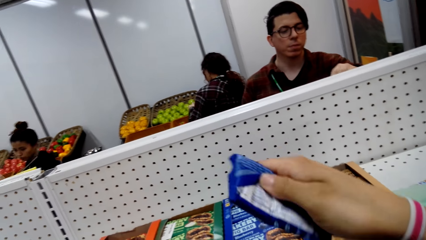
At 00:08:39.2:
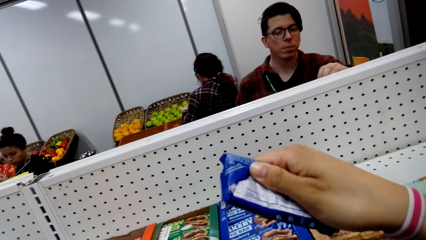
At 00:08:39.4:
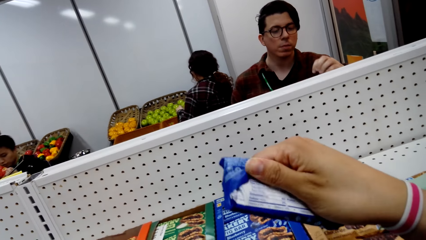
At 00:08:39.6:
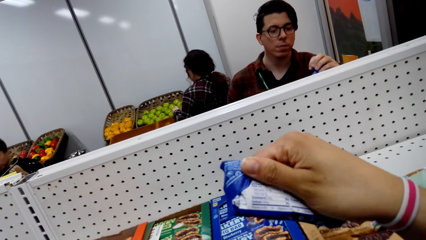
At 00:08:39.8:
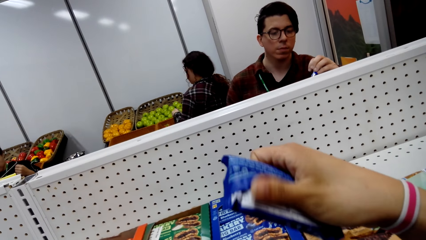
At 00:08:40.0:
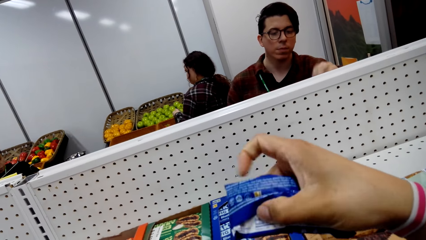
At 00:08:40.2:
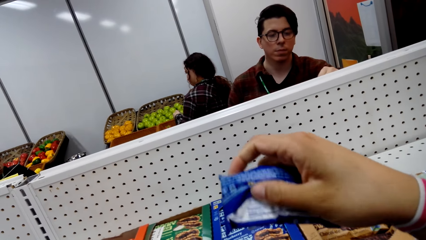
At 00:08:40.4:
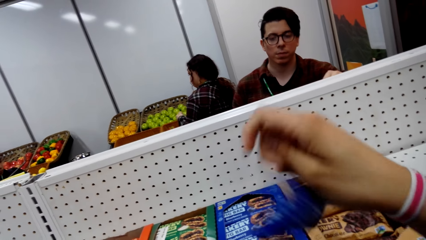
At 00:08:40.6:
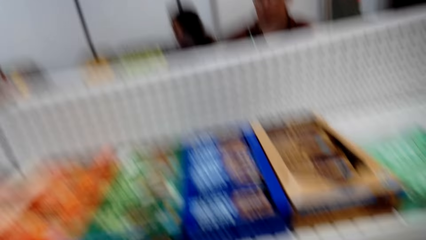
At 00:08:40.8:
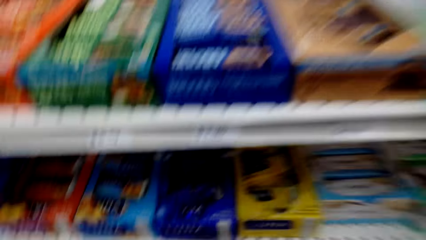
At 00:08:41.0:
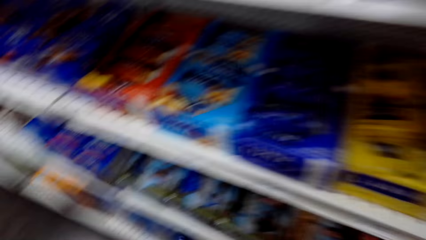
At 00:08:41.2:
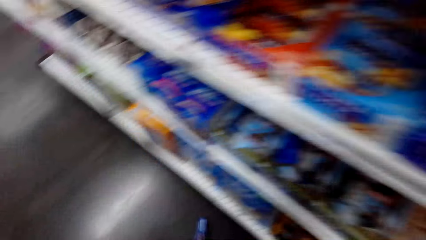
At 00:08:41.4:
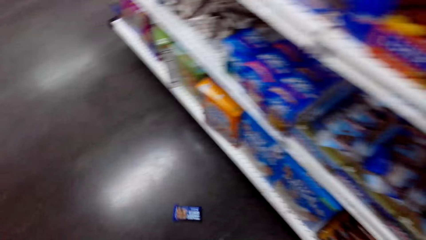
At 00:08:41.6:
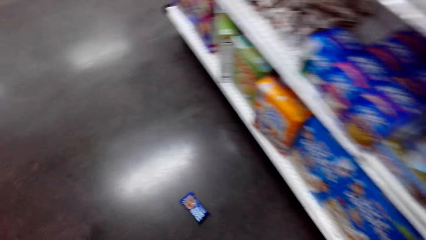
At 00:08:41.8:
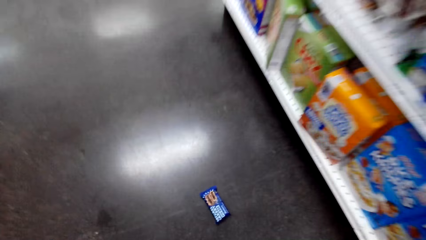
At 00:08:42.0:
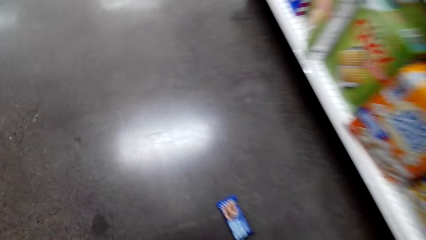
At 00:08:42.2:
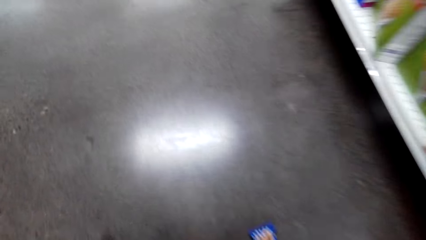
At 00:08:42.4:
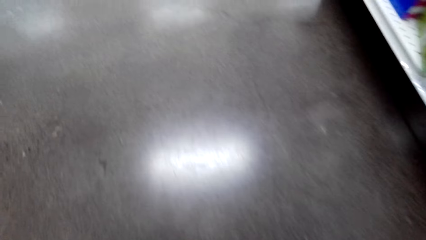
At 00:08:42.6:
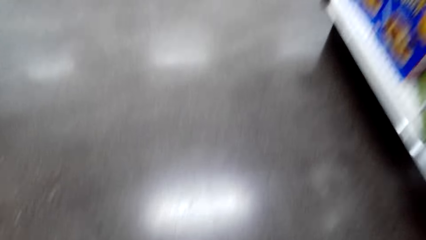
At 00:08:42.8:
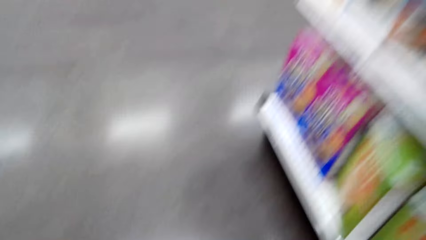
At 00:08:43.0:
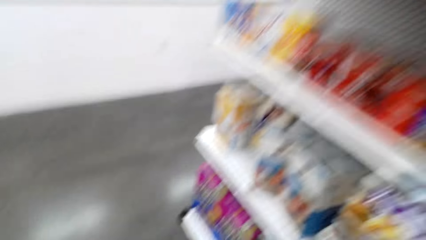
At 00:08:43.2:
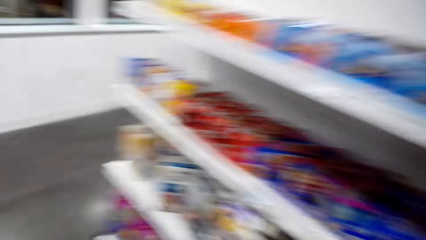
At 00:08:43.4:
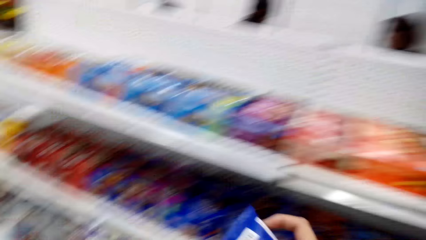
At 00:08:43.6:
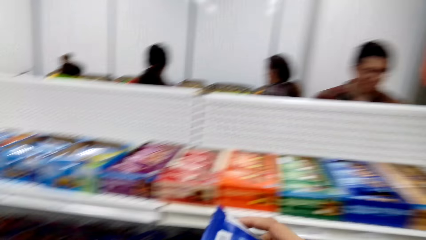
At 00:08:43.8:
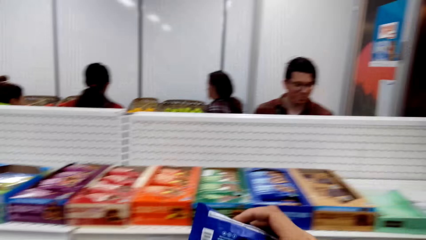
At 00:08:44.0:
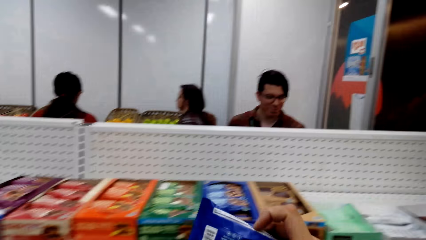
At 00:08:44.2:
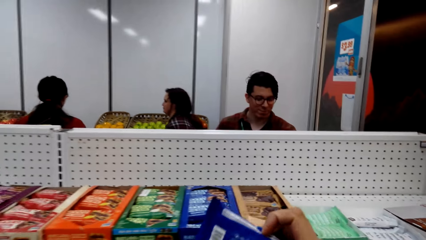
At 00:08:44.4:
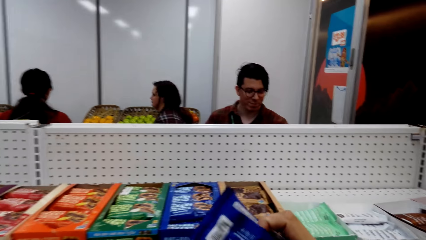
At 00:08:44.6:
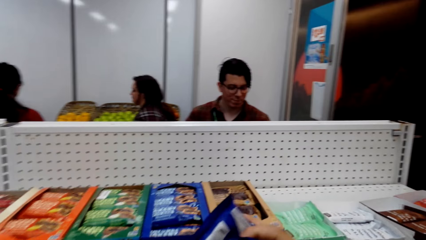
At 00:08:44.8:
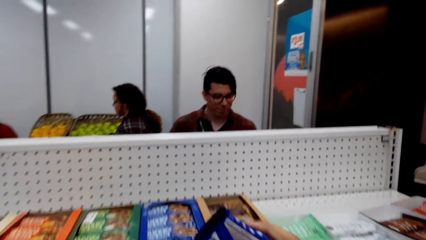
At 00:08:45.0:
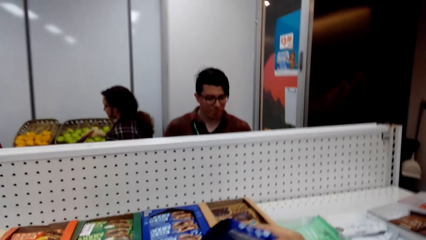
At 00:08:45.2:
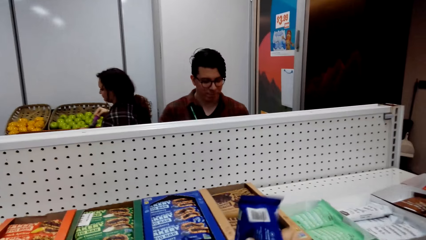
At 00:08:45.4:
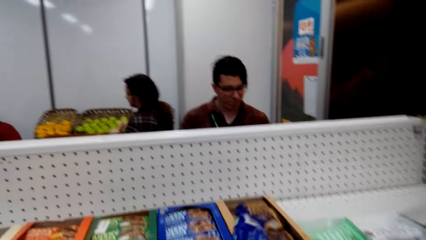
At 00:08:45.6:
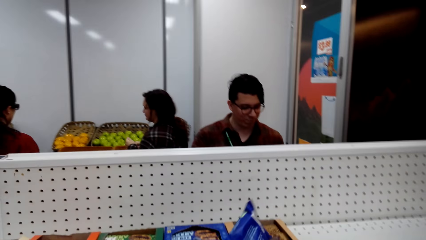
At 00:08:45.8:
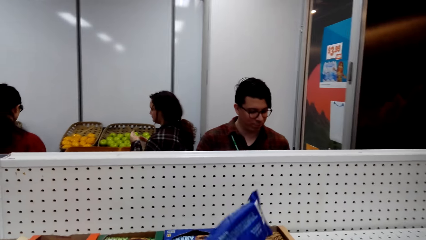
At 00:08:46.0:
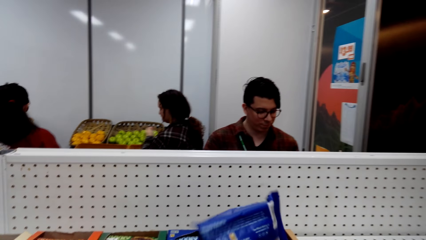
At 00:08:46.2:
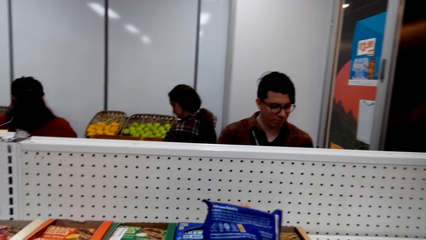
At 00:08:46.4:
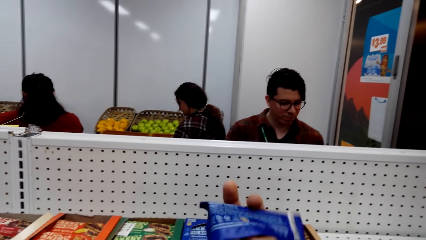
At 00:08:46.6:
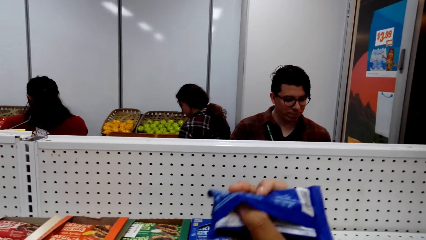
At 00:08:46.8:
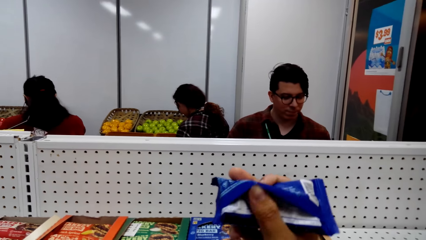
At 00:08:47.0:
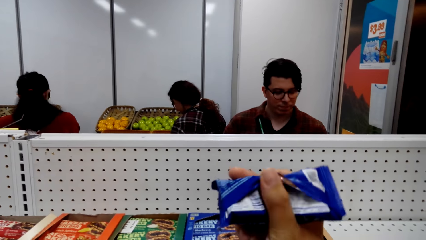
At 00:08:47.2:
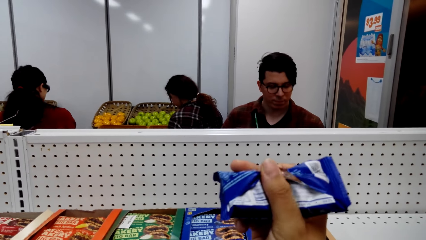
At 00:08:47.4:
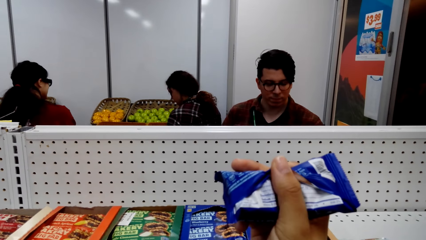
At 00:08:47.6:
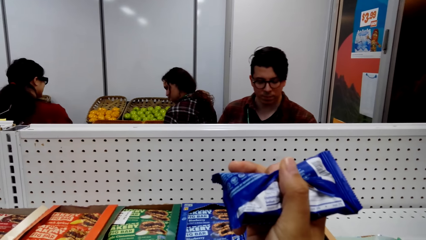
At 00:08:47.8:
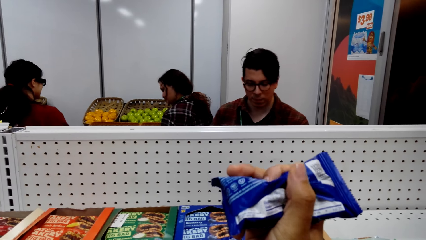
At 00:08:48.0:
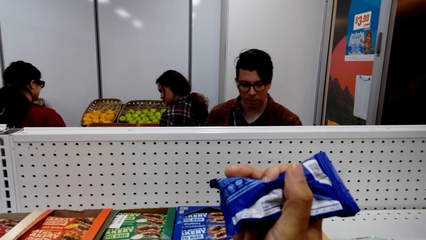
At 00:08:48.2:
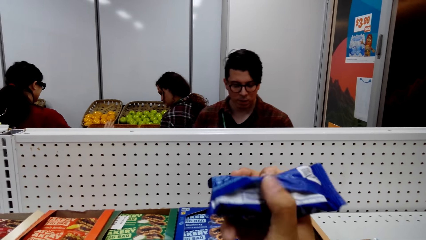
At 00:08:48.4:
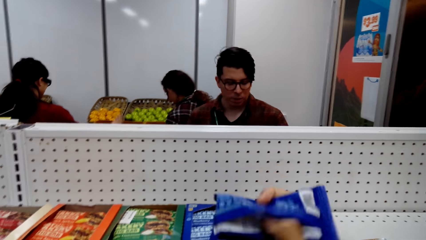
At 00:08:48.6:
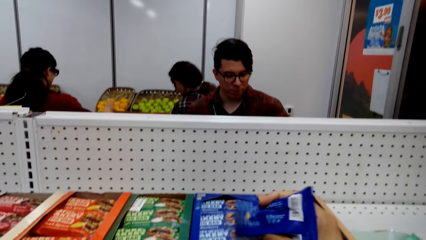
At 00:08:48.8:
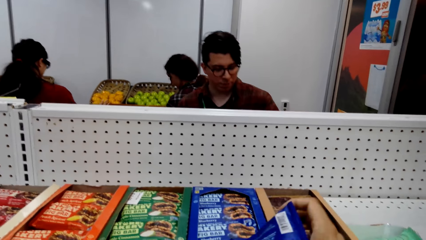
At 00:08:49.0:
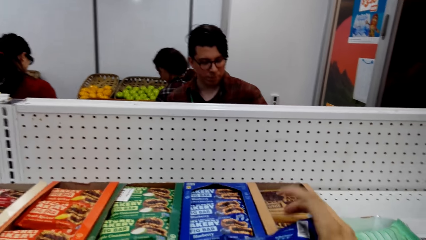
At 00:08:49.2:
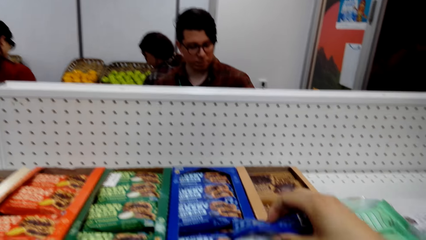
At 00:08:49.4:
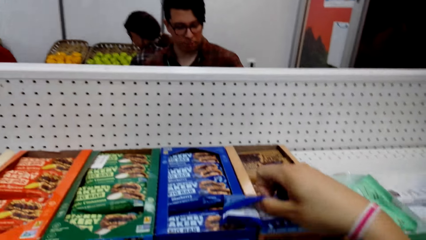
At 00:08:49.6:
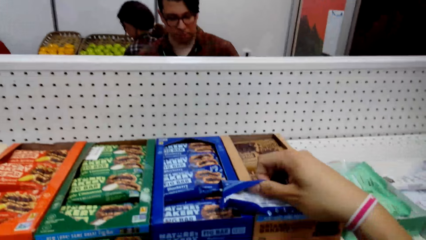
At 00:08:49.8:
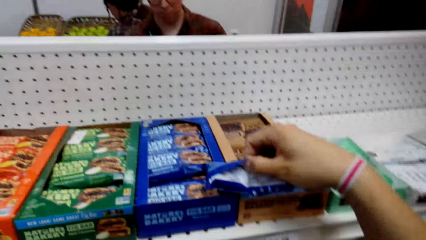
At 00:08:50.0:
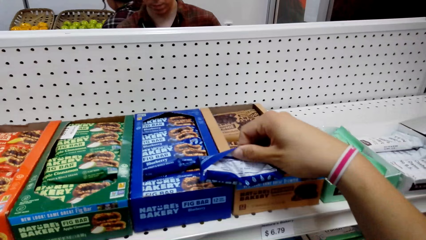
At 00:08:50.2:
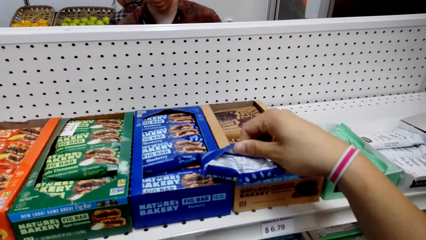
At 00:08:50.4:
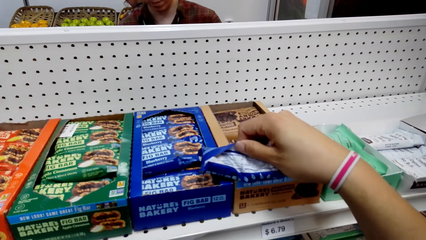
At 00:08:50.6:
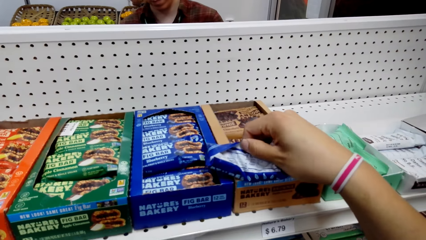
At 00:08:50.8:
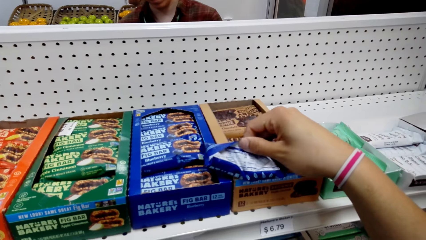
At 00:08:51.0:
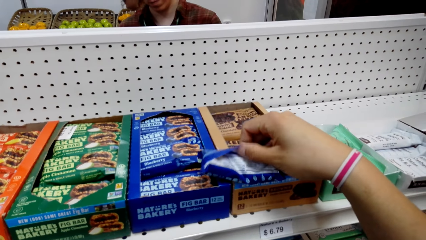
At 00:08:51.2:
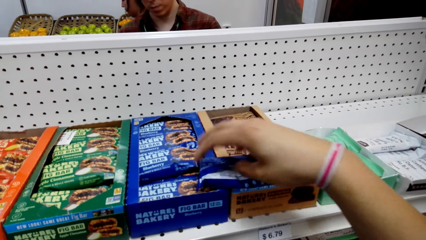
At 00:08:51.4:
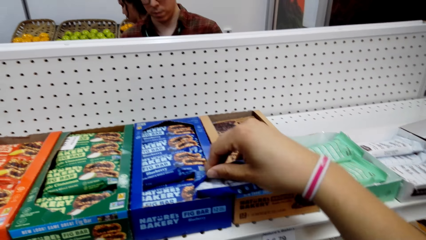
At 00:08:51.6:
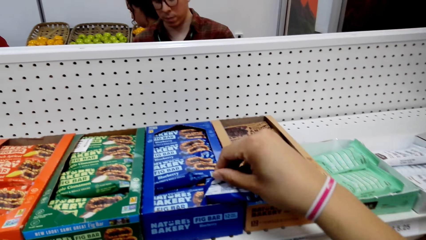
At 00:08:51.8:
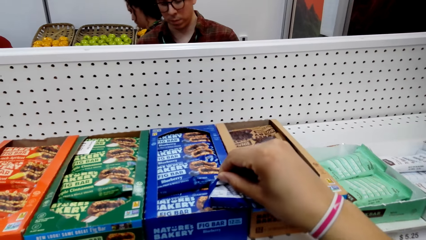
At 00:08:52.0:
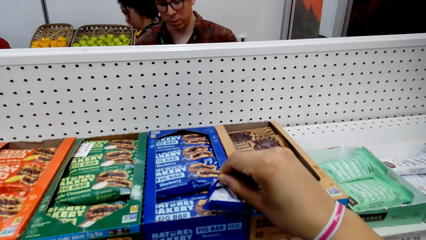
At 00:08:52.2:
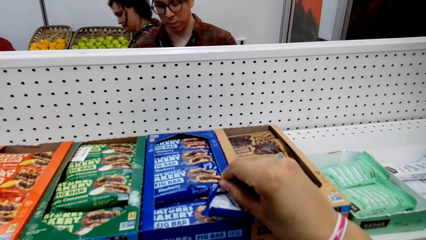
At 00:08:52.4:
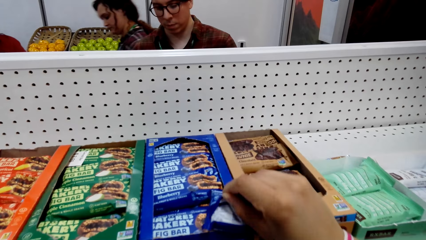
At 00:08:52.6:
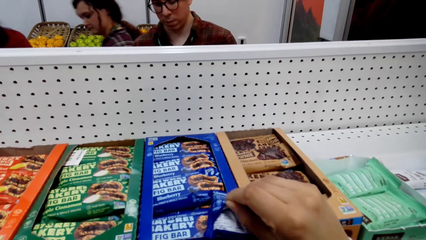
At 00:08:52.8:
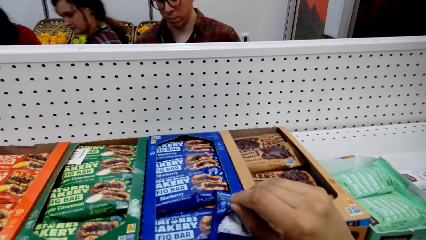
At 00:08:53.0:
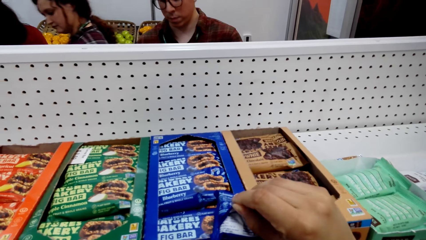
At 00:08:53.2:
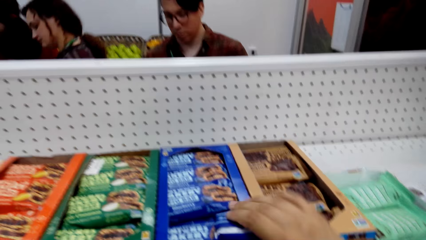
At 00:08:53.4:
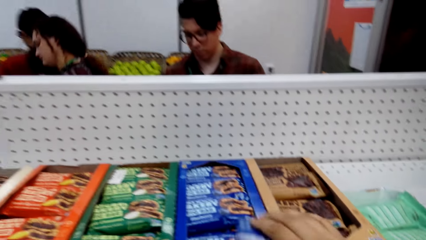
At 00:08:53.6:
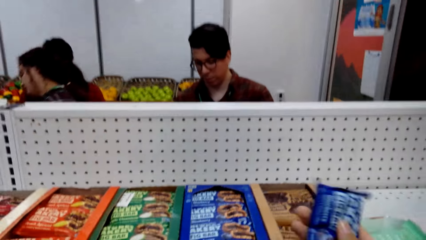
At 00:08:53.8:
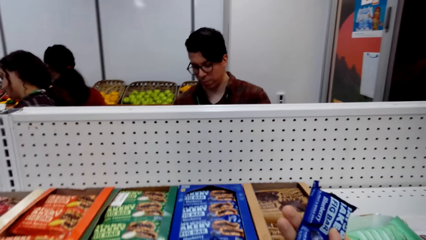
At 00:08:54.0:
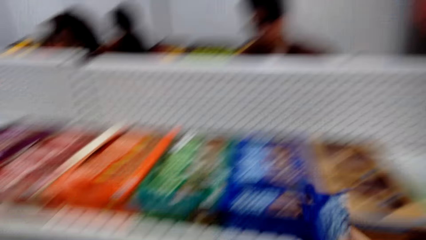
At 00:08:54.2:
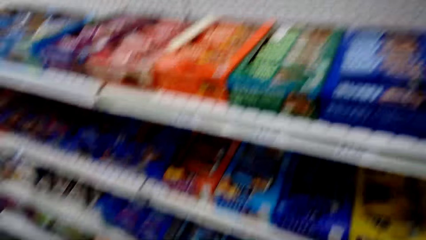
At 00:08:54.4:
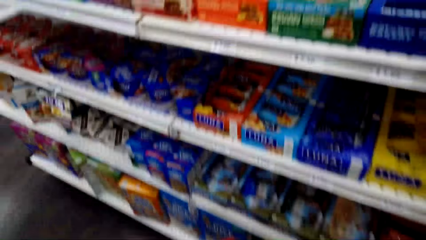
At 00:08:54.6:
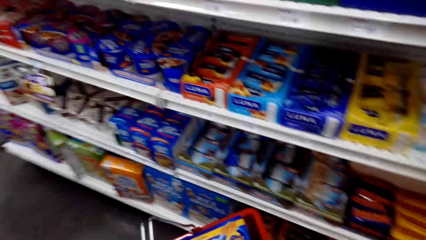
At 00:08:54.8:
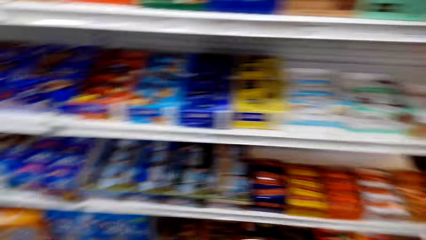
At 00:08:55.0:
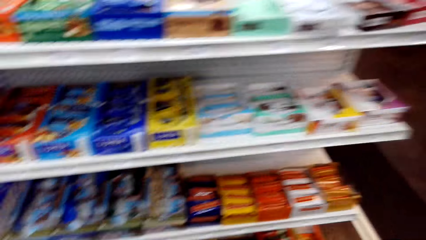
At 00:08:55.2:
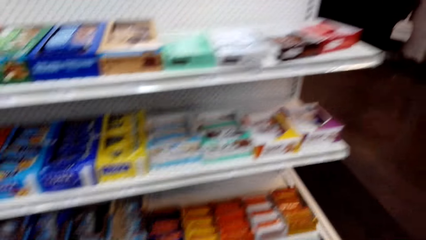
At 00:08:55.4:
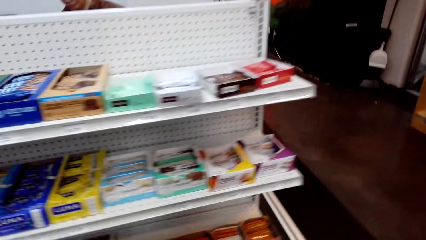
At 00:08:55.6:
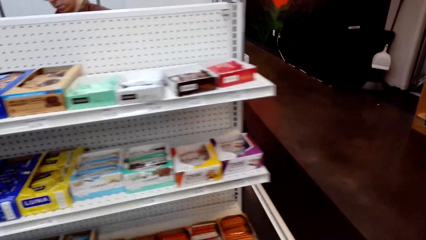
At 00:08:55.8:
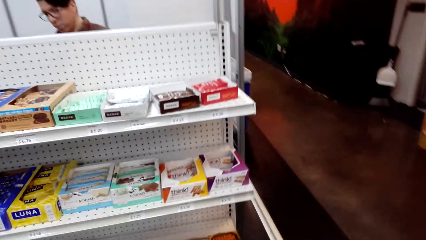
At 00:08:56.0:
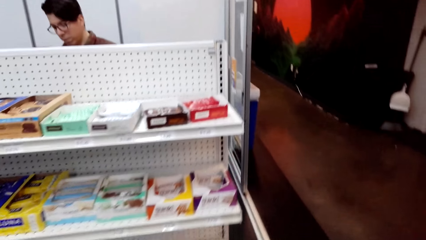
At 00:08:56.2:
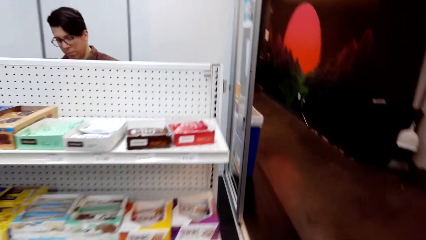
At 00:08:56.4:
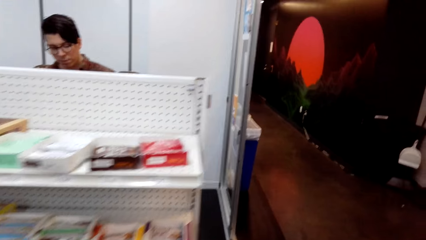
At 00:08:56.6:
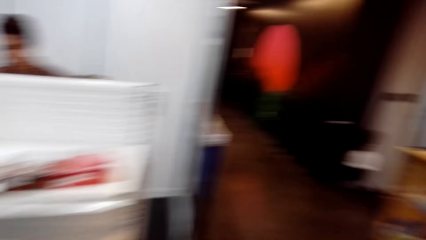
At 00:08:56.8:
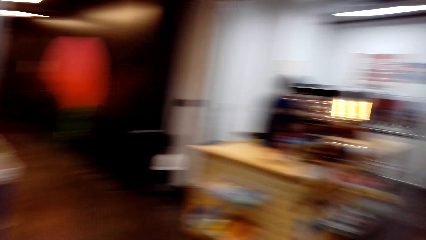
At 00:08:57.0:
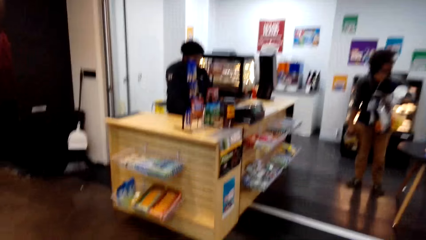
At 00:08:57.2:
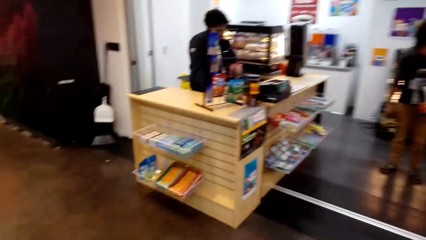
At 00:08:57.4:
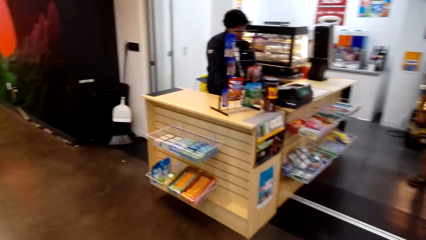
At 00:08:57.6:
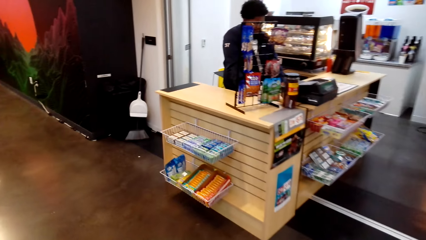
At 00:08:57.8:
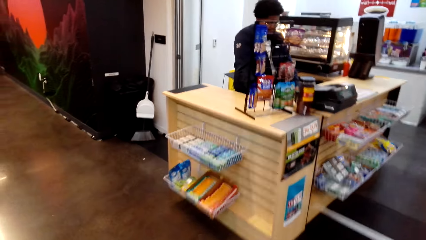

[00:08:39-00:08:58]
The camera wearer unfolds a pack of something. They bend downwards. They pick a packet of biscuits from the floor. They stand up. A woman looks around. The camera wearer unfolds the packet. The woman puts an eggplant in a paper. The camera wearer checks the packet of biscuits. They unfold the packet. The woman moves around and walks around. The camera wearer moves around. They put the packet in the shopping basket. They walk around the supermarket. A man stands at the counter. Another man stands close to the counter.
